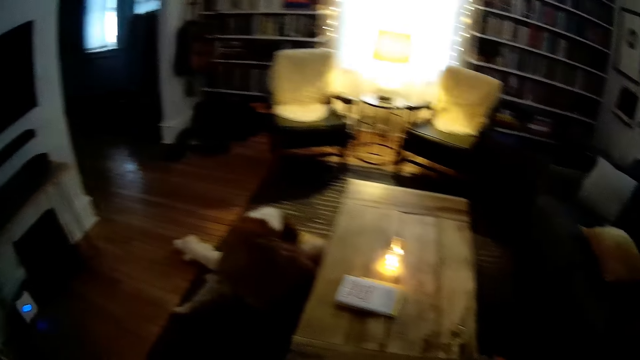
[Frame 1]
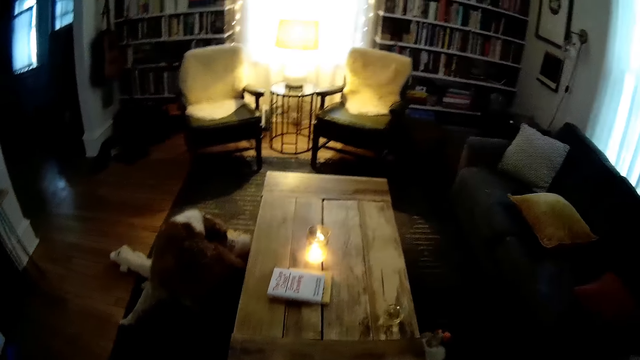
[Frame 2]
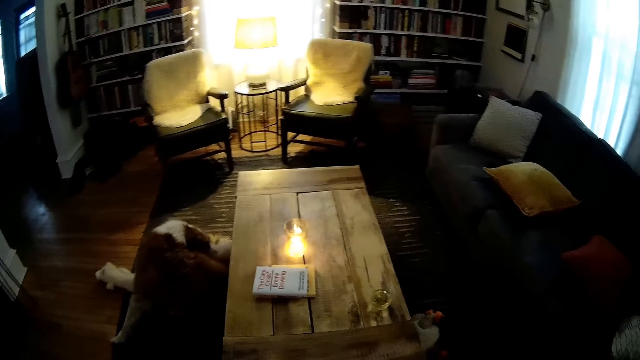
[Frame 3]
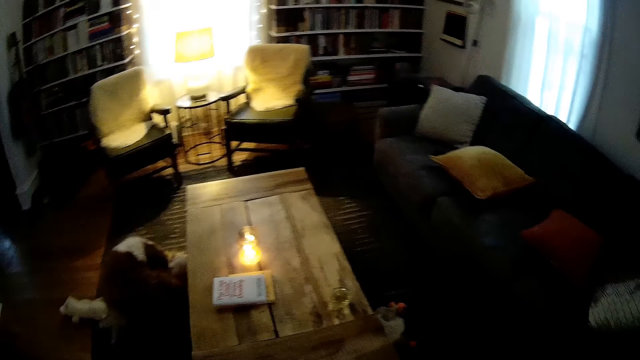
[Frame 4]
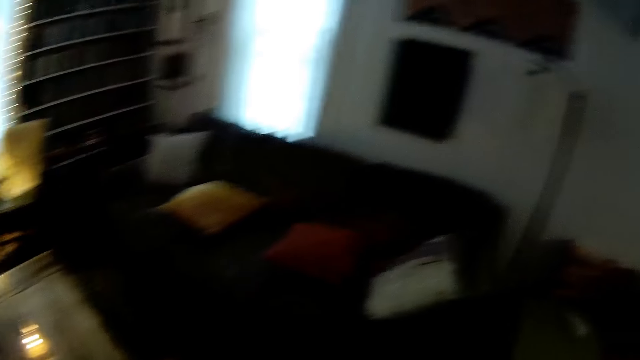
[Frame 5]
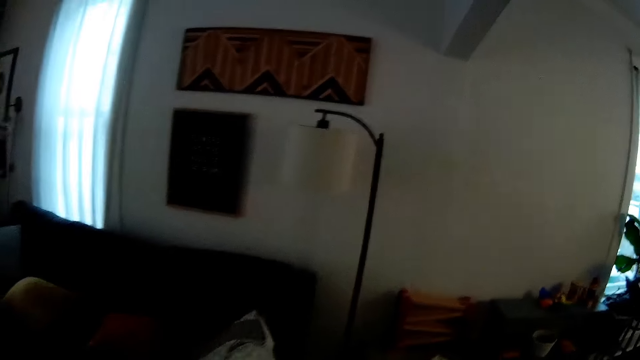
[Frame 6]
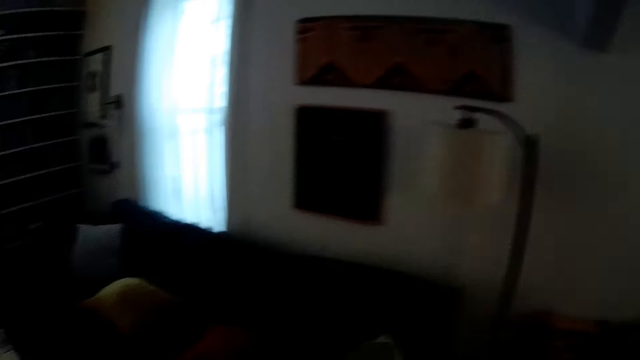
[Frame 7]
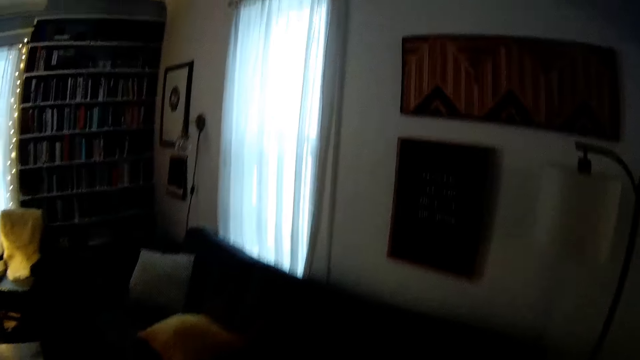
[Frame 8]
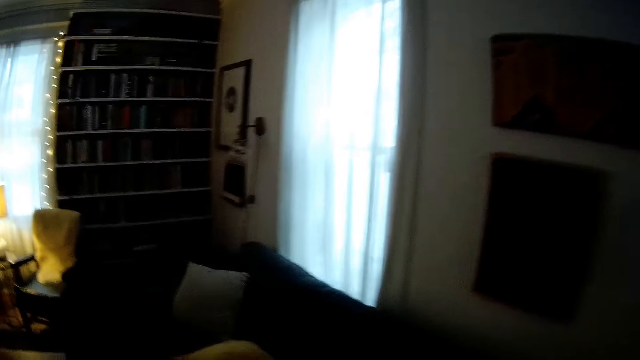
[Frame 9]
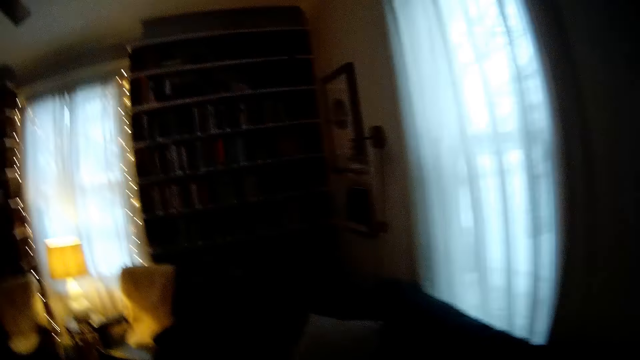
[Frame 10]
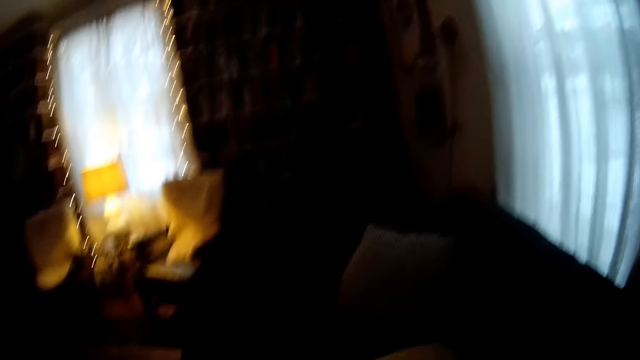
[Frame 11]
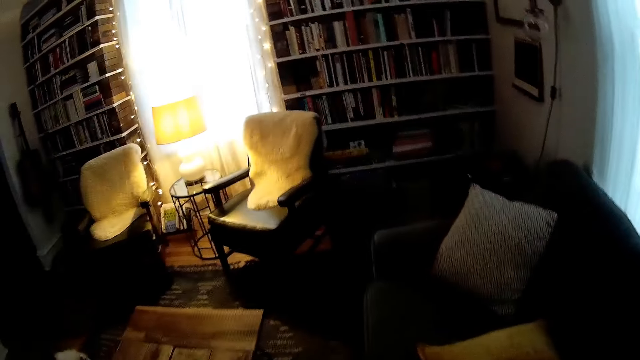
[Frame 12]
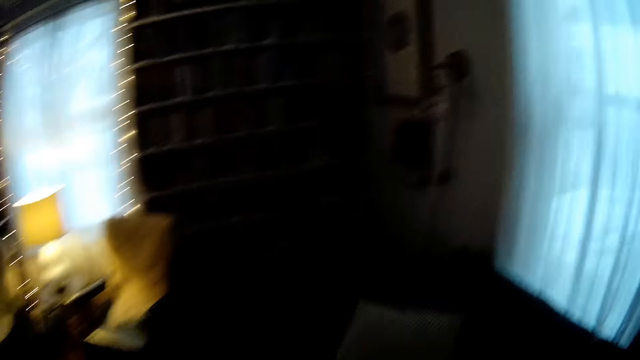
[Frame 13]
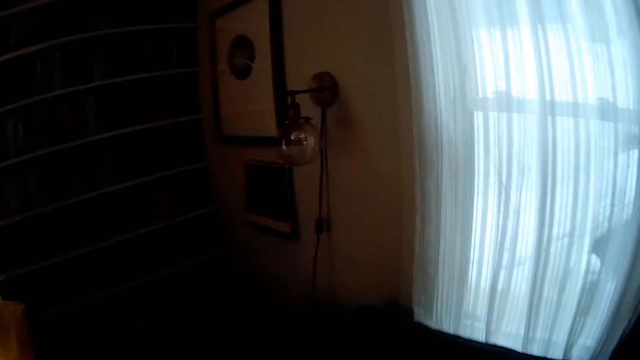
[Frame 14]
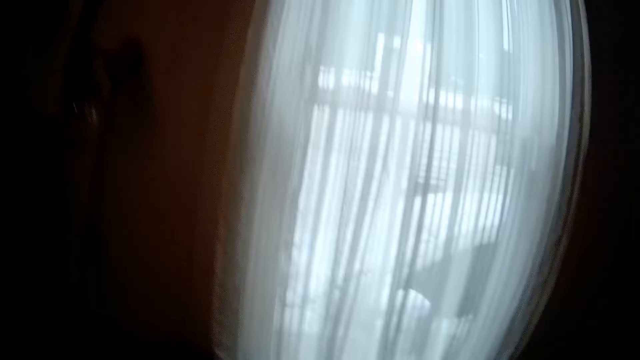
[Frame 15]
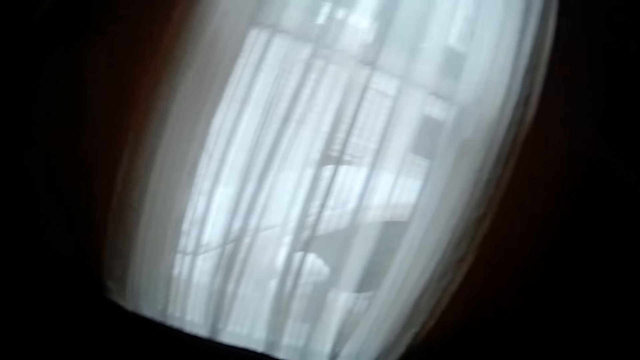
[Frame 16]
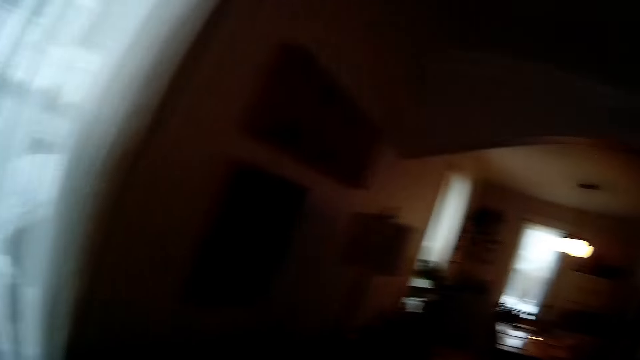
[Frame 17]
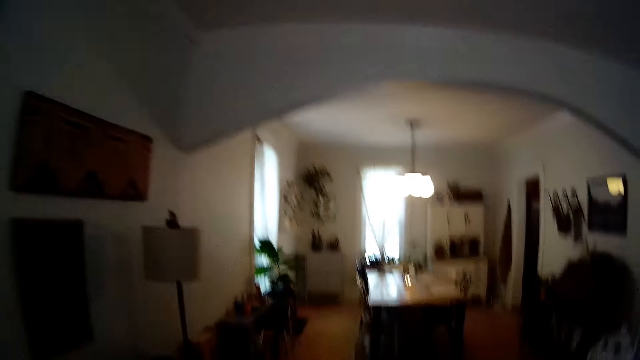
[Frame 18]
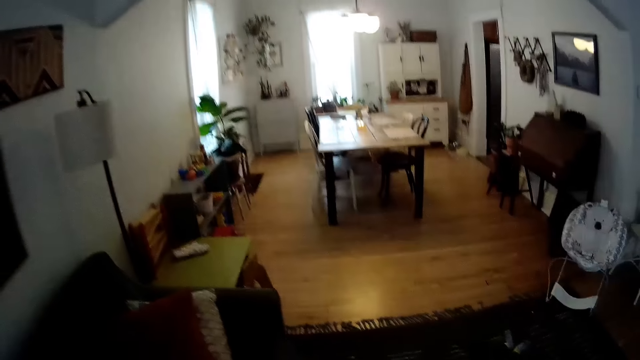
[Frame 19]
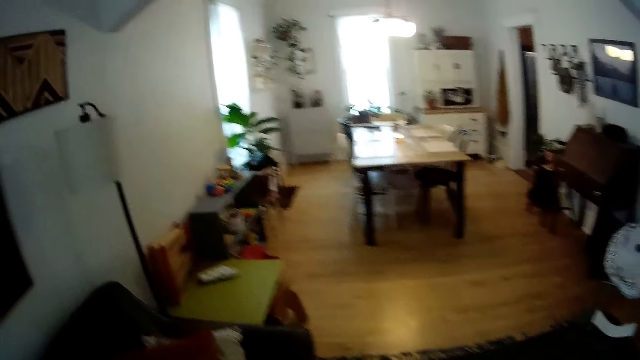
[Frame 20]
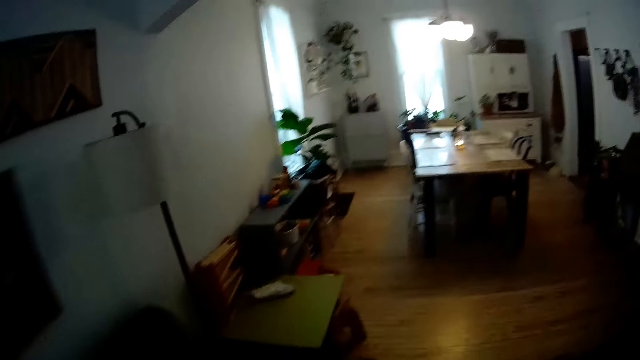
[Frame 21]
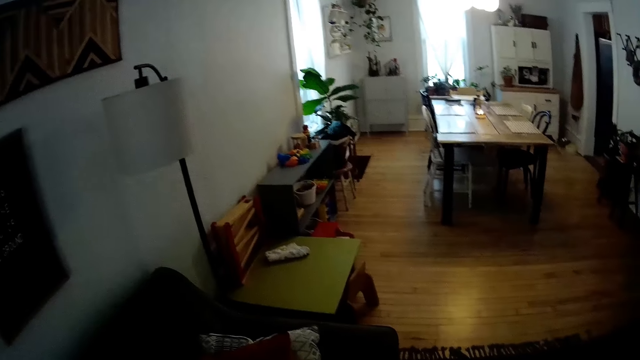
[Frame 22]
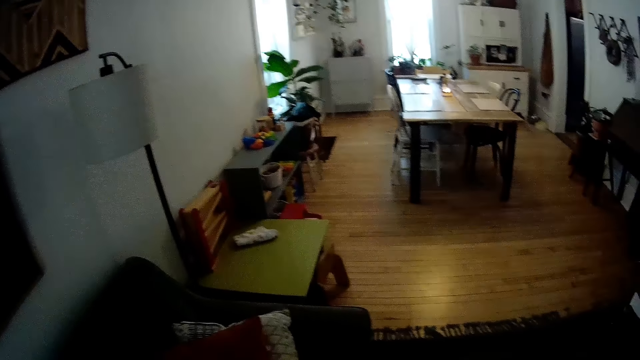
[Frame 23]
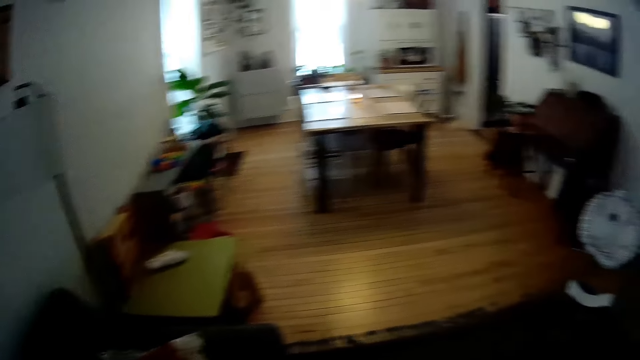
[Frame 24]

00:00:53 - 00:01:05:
The camera wearer walks round the sitting room.

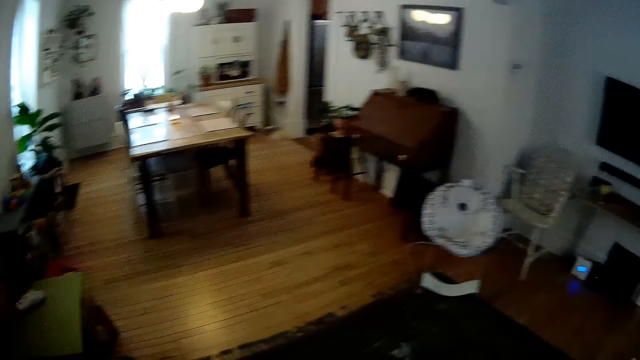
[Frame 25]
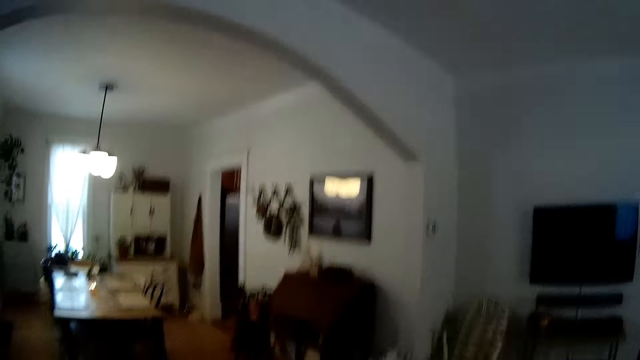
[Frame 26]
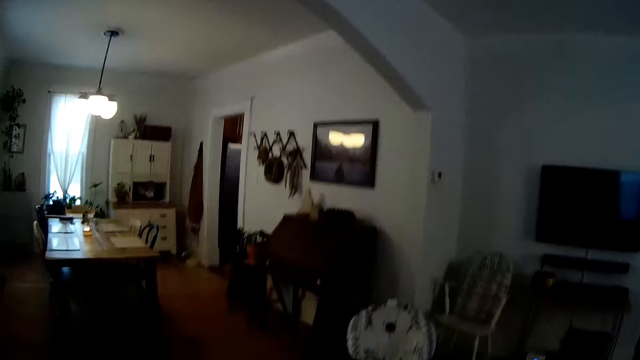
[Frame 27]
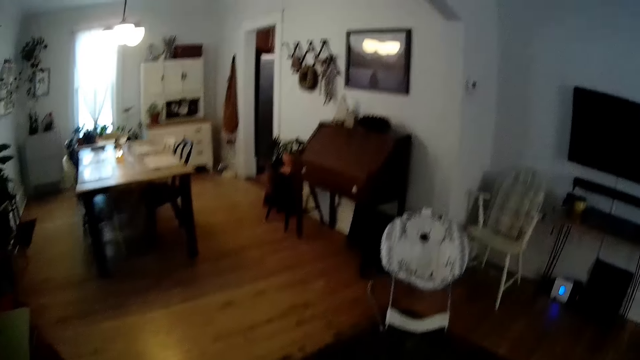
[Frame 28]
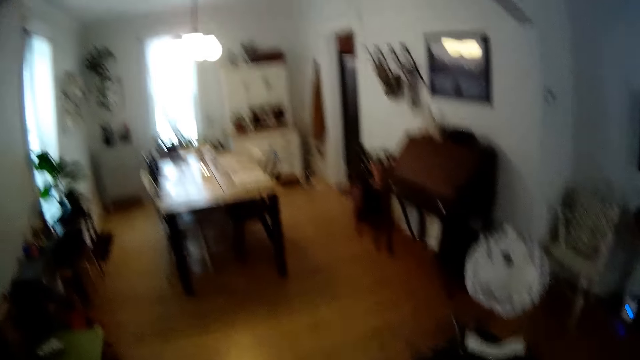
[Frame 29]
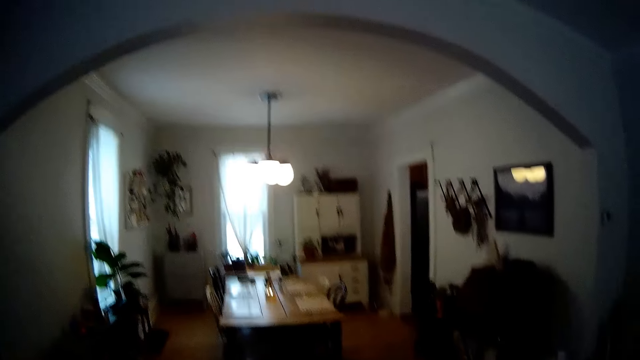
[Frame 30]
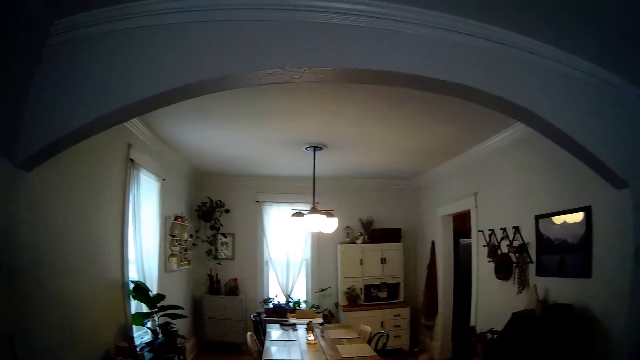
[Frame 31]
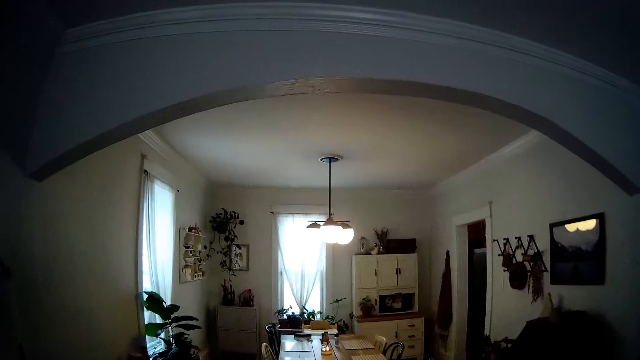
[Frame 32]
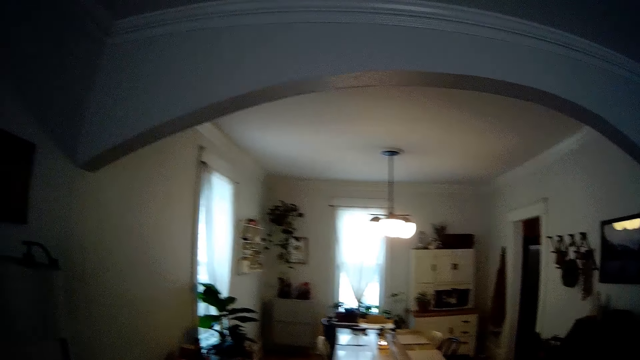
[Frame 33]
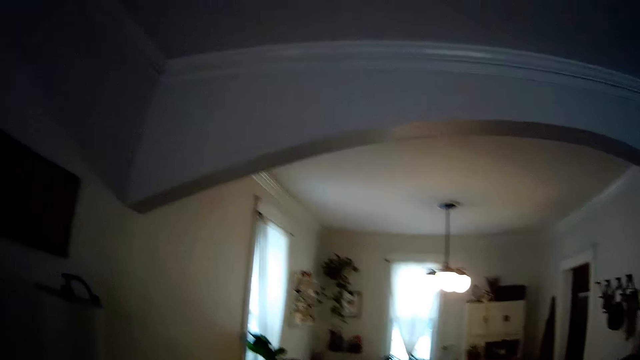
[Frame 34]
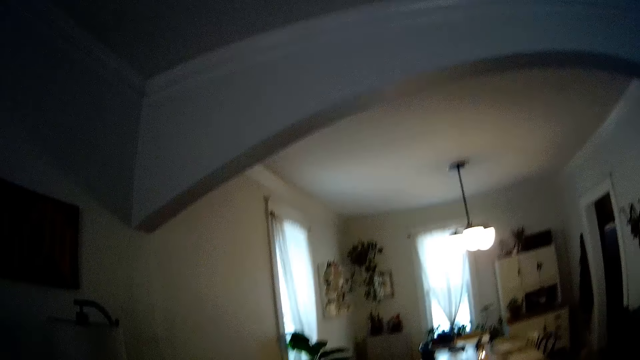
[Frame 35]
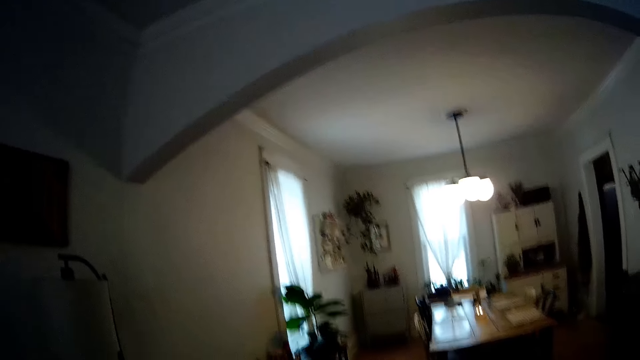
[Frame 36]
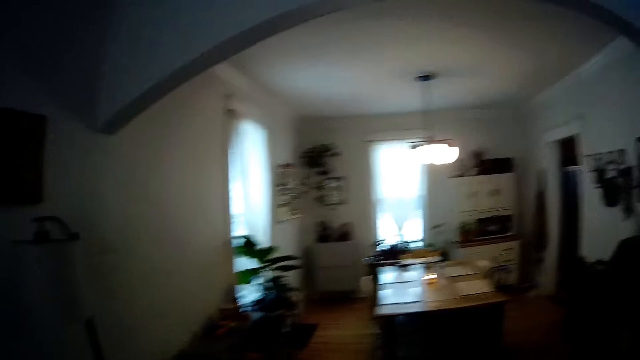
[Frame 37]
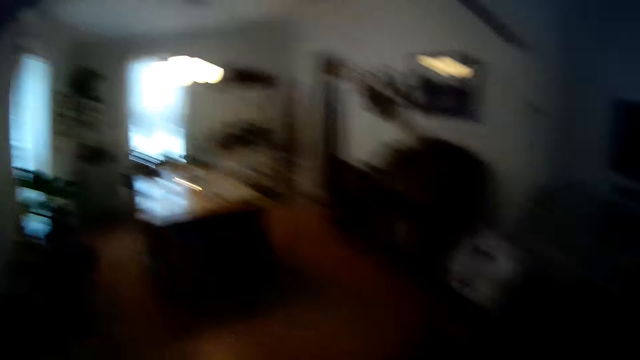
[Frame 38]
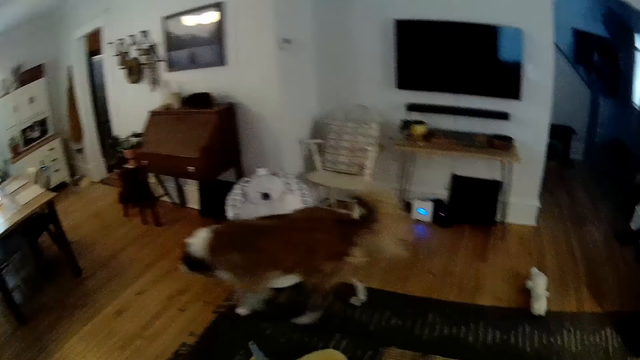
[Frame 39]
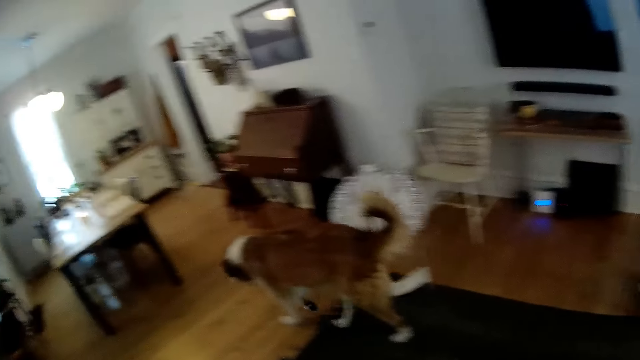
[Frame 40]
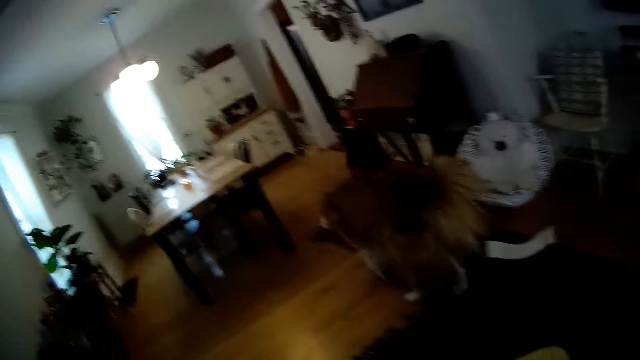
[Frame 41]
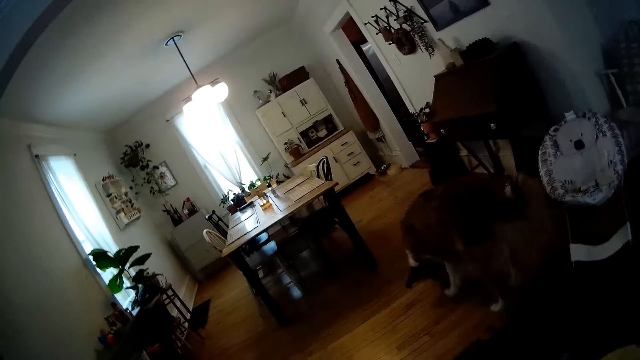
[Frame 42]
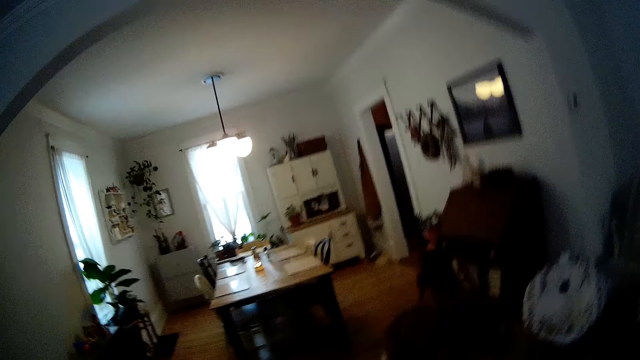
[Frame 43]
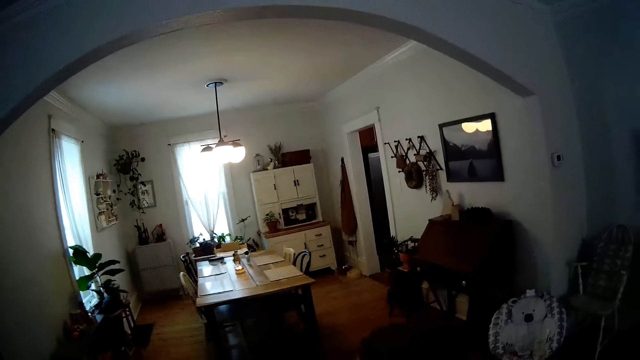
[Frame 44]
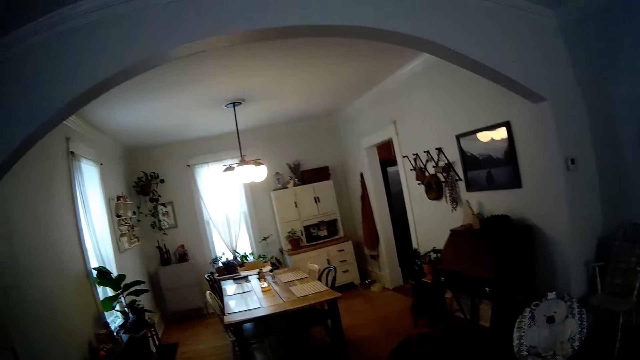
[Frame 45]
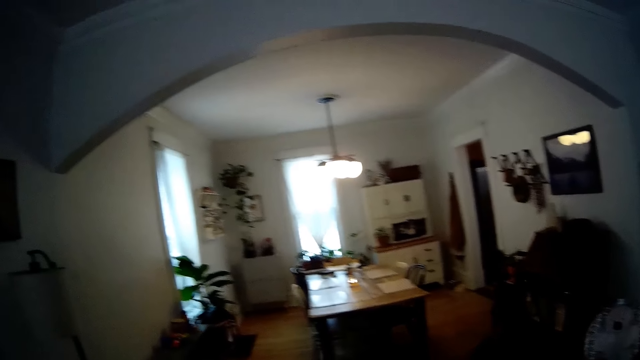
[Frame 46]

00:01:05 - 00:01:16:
The camera wearer raises her hand. The dog walks round the sitting room.
